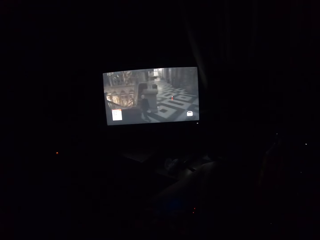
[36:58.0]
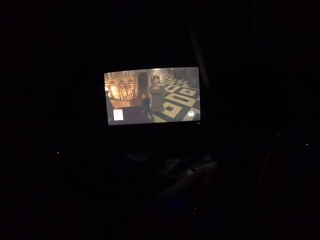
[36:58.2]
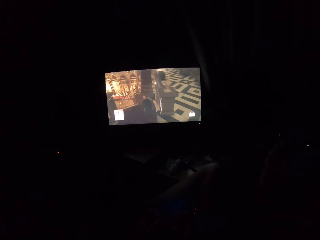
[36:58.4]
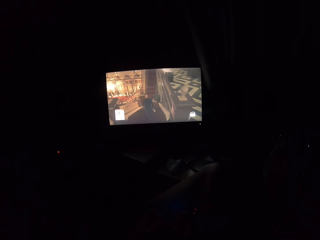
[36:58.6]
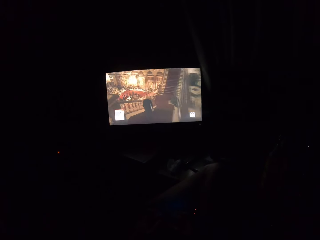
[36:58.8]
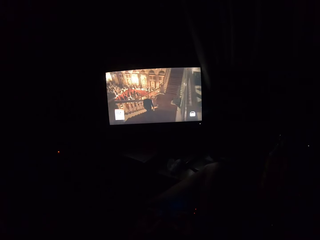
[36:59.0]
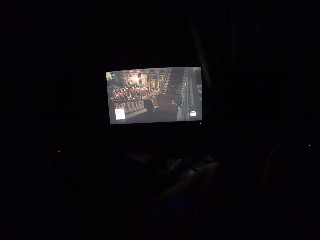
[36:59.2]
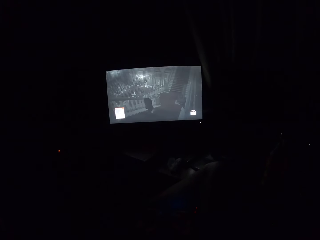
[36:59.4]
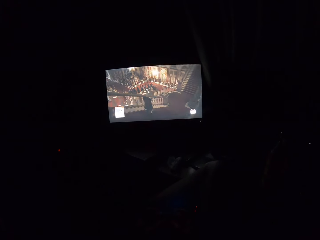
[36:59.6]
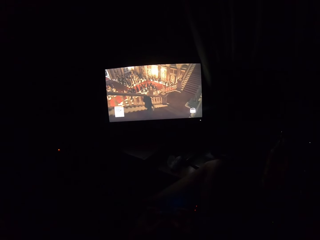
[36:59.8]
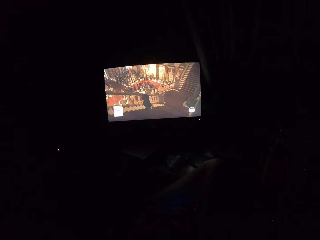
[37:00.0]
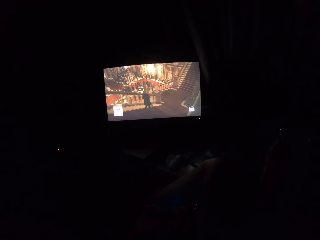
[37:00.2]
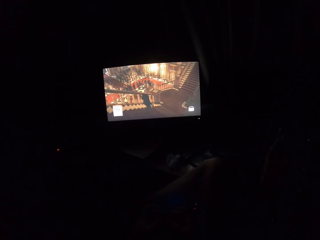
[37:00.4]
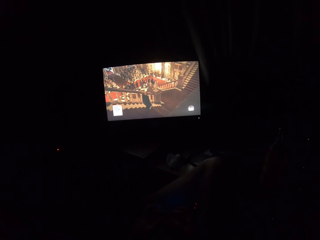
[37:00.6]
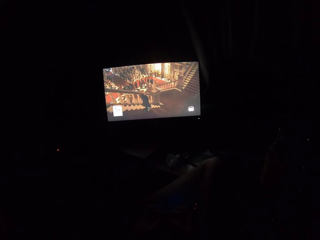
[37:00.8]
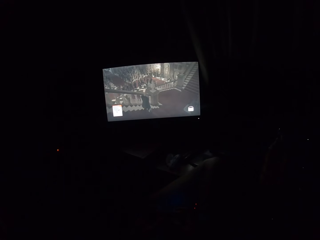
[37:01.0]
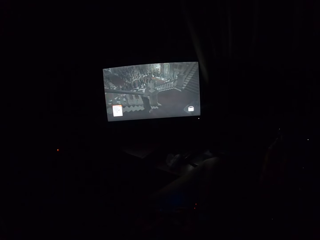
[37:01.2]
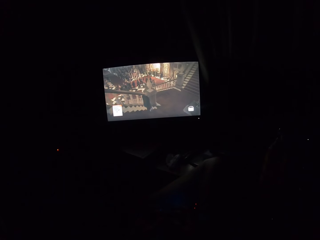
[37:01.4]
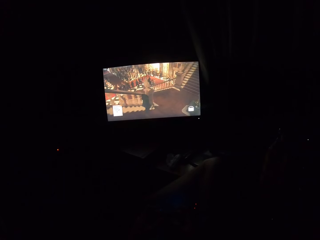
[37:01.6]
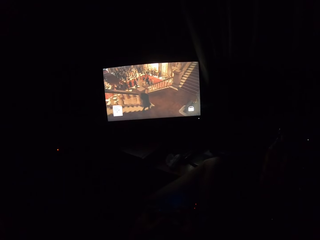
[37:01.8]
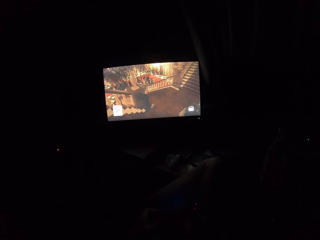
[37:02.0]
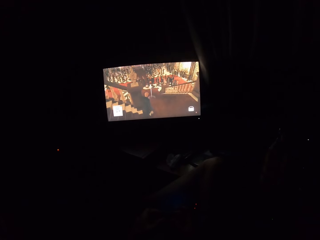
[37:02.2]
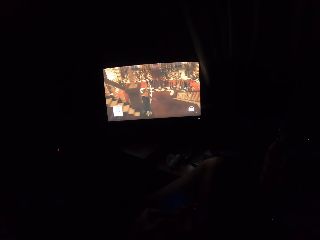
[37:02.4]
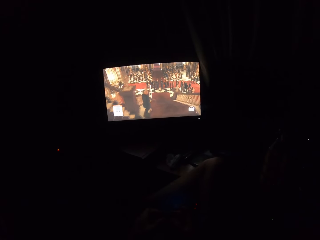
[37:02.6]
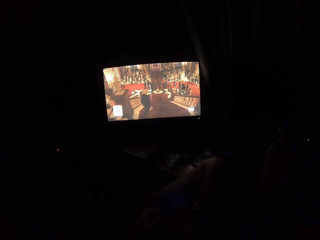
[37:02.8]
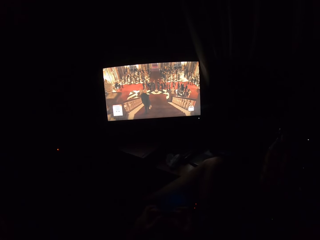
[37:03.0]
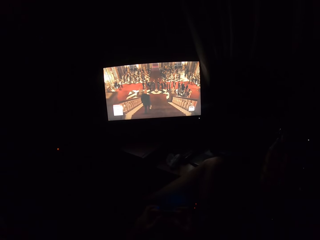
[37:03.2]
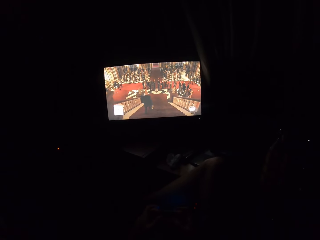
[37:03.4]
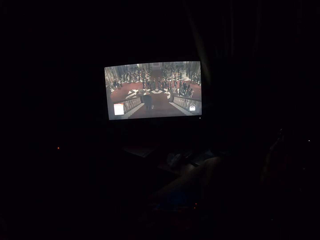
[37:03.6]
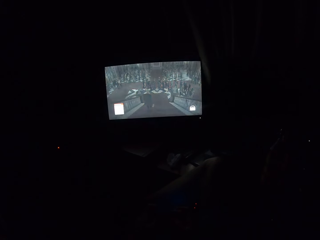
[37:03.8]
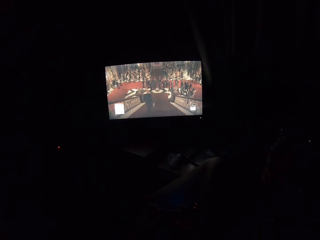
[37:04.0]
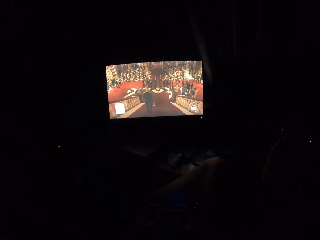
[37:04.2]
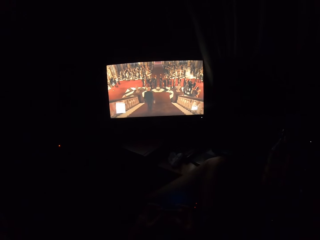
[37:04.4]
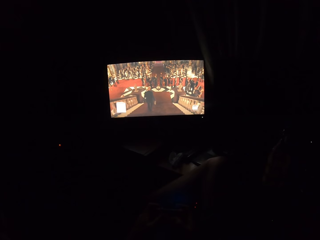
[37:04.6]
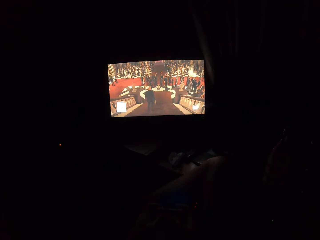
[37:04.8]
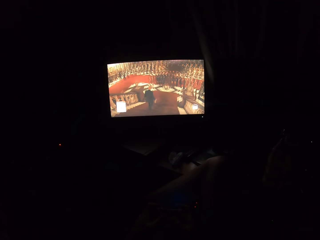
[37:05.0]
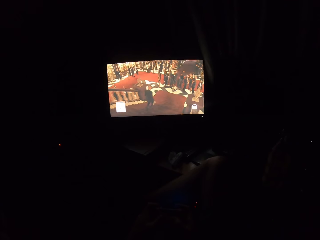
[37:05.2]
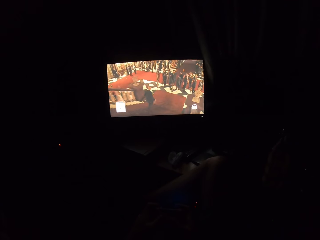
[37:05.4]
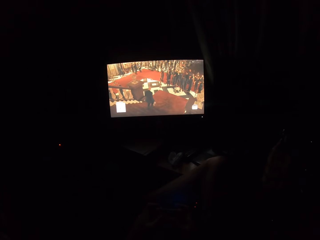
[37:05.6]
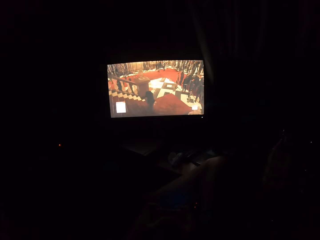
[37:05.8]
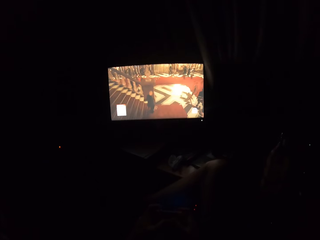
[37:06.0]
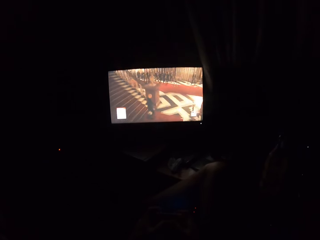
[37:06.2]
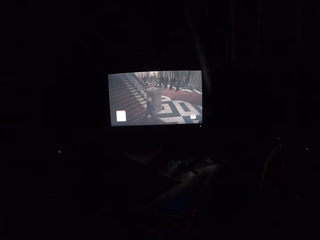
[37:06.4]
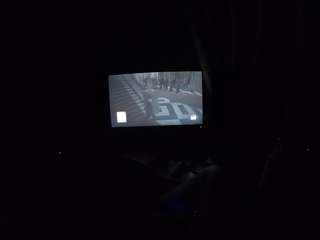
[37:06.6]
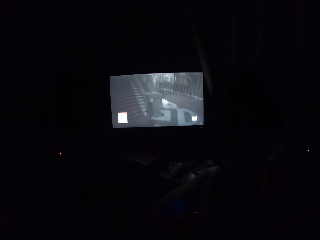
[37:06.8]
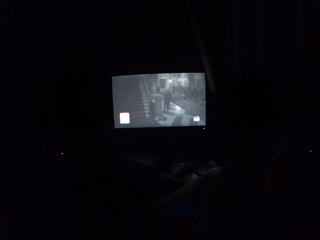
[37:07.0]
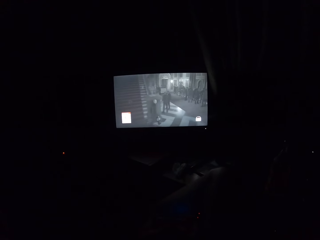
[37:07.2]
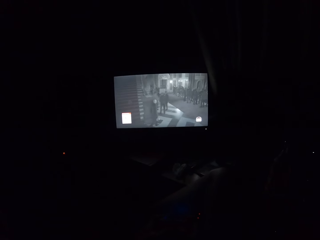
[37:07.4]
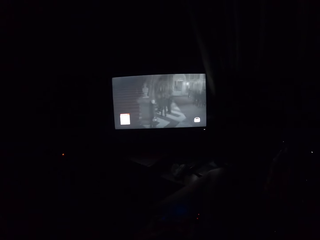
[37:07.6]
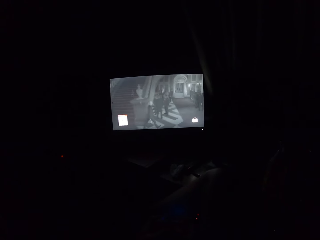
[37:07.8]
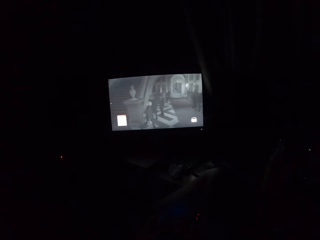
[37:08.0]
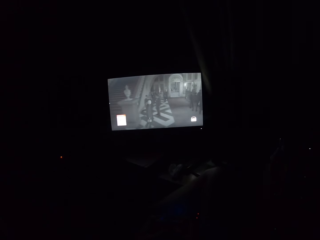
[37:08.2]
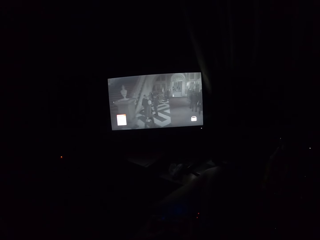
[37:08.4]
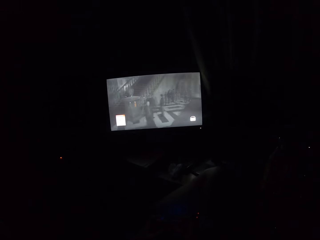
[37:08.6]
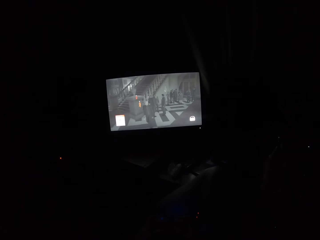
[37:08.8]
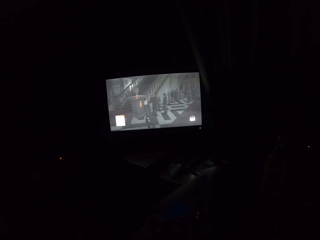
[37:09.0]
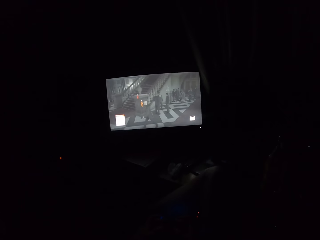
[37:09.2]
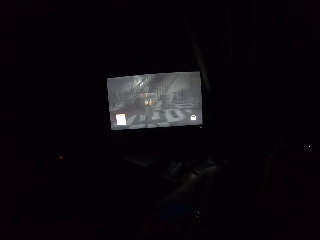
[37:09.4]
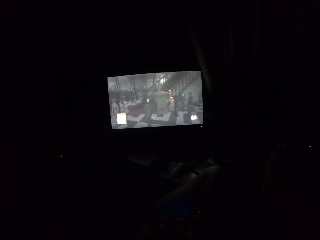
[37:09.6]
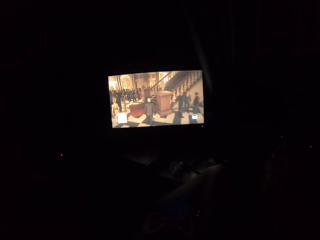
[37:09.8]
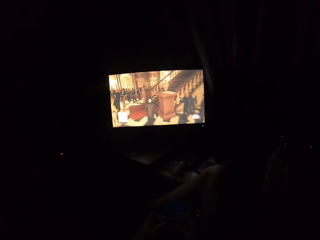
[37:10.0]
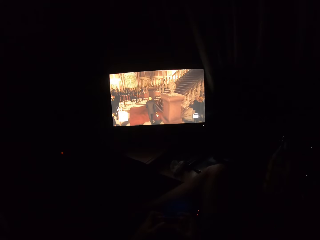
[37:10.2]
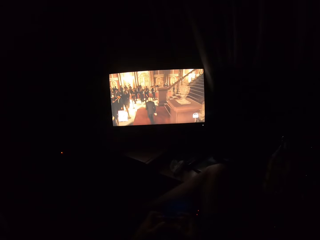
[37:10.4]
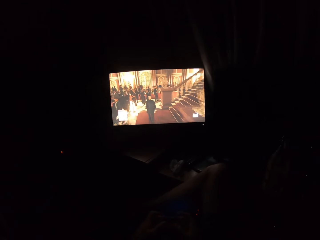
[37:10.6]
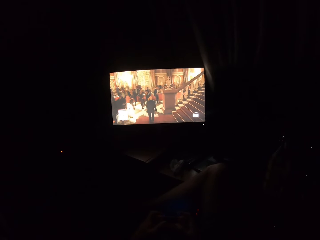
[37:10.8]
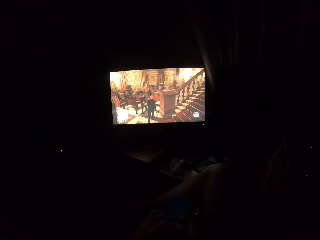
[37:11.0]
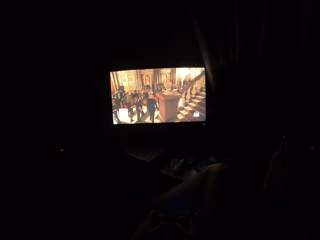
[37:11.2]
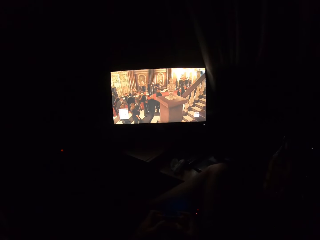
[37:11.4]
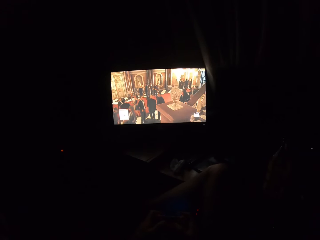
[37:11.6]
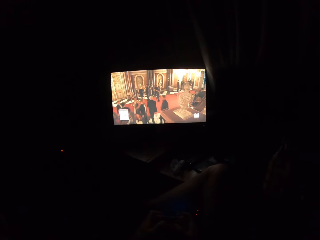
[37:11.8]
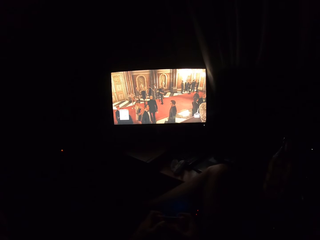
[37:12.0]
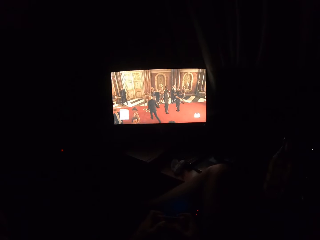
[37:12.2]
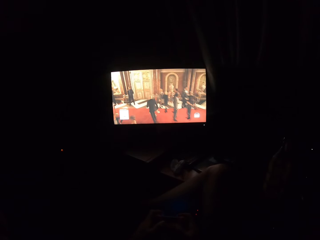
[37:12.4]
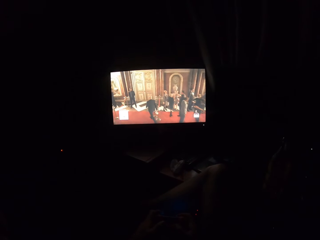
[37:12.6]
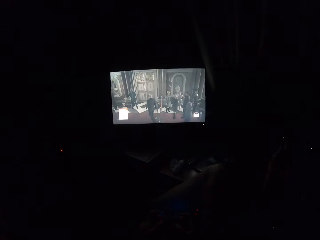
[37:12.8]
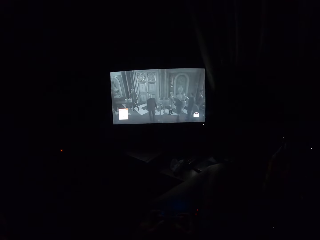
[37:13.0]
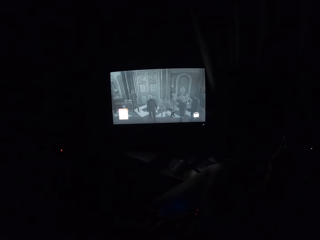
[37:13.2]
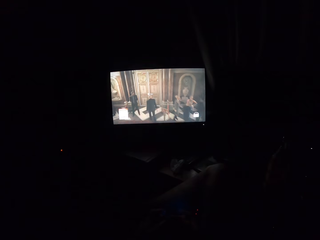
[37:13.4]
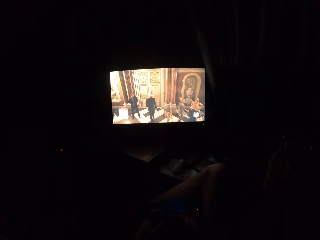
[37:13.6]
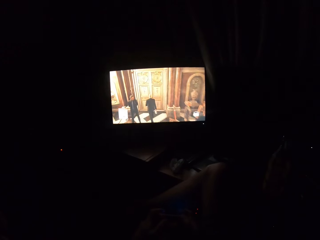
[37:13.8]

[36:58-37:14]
The camera wearer turns to the side. They play a video game on the television.

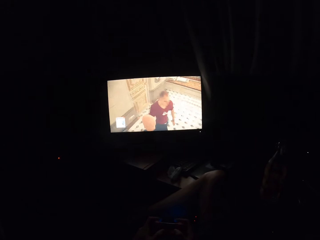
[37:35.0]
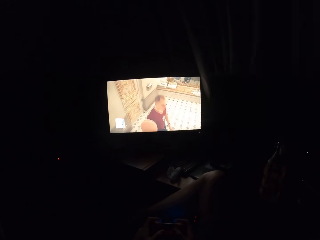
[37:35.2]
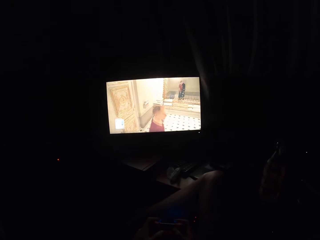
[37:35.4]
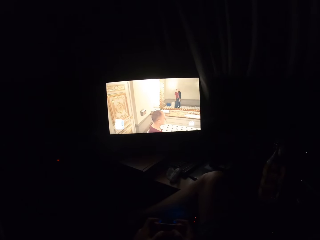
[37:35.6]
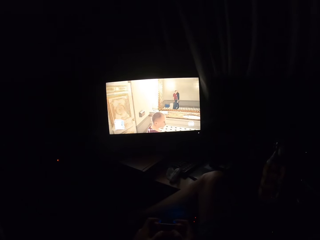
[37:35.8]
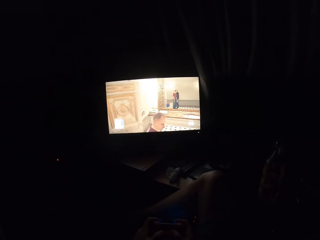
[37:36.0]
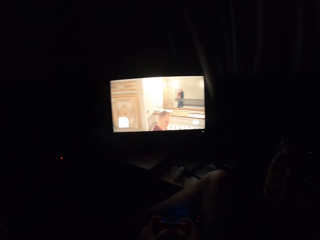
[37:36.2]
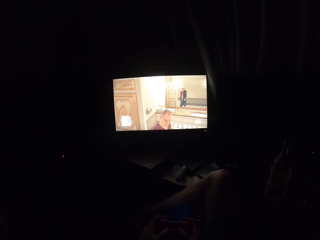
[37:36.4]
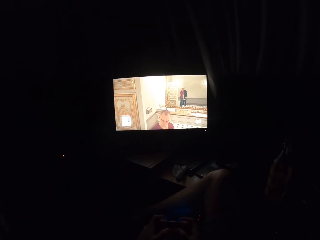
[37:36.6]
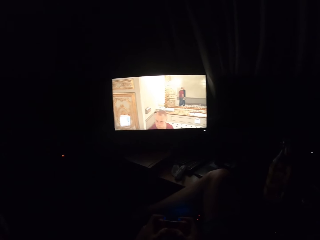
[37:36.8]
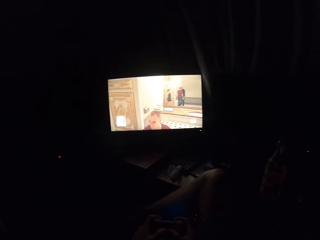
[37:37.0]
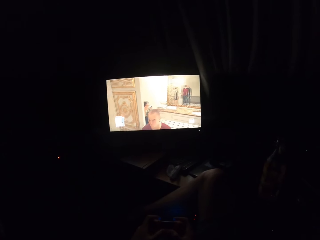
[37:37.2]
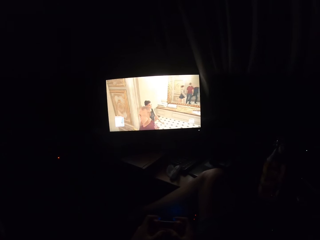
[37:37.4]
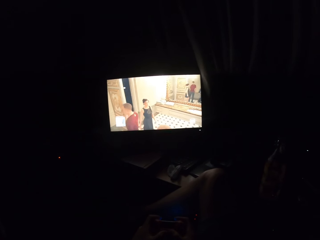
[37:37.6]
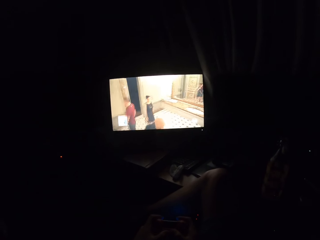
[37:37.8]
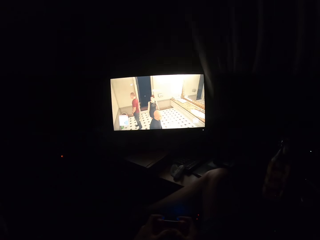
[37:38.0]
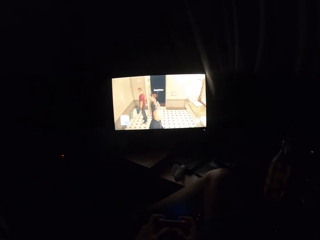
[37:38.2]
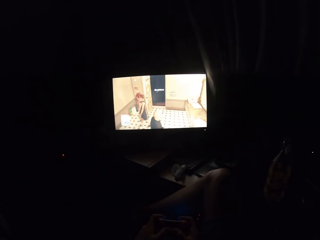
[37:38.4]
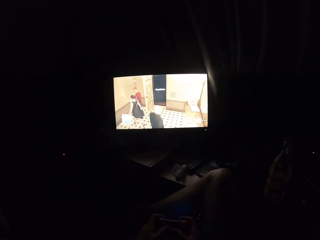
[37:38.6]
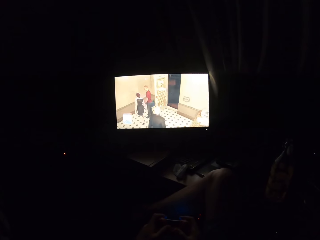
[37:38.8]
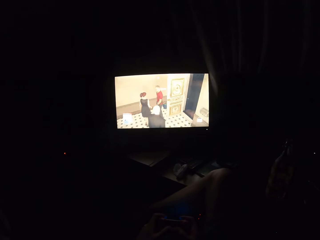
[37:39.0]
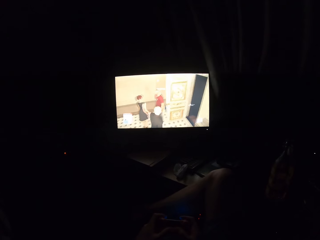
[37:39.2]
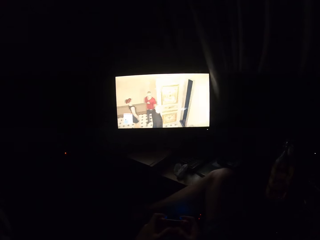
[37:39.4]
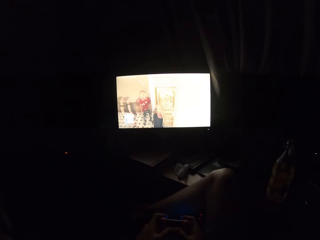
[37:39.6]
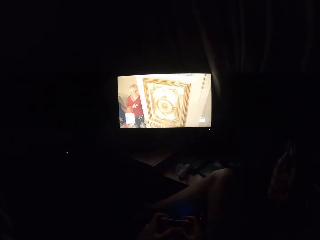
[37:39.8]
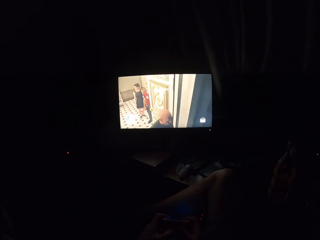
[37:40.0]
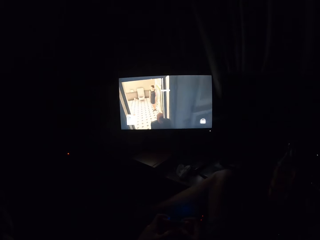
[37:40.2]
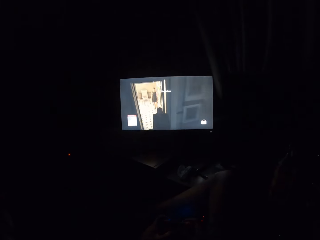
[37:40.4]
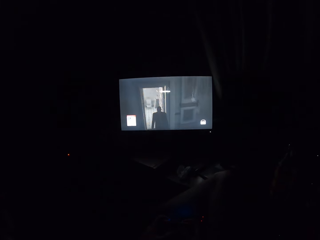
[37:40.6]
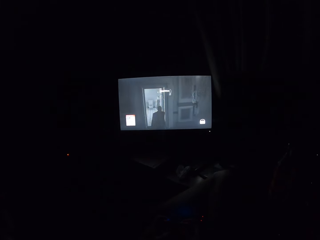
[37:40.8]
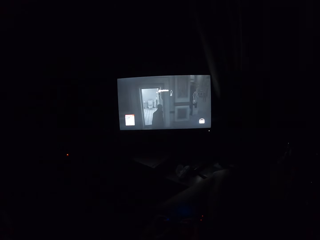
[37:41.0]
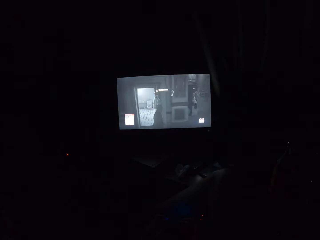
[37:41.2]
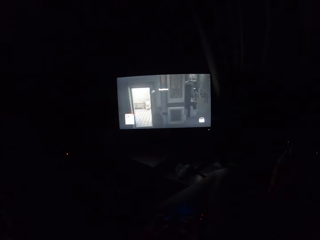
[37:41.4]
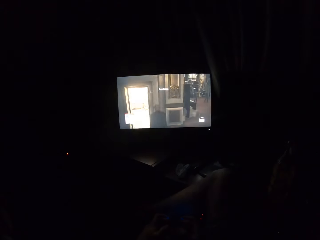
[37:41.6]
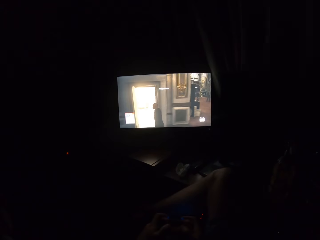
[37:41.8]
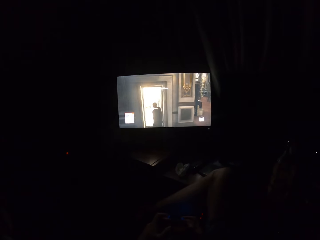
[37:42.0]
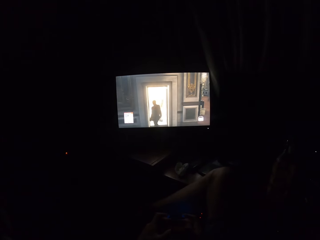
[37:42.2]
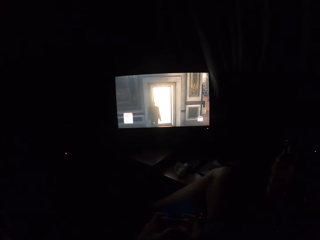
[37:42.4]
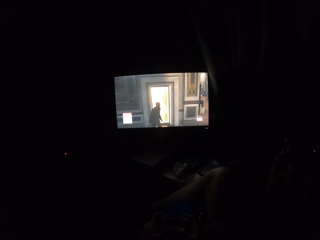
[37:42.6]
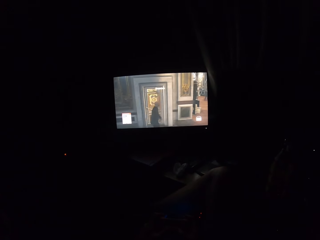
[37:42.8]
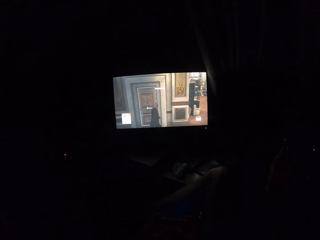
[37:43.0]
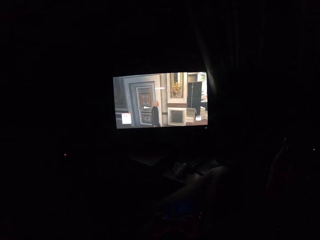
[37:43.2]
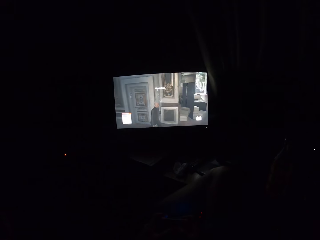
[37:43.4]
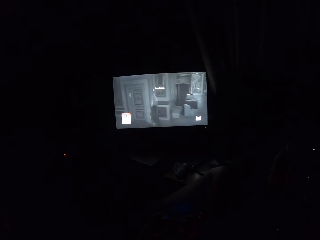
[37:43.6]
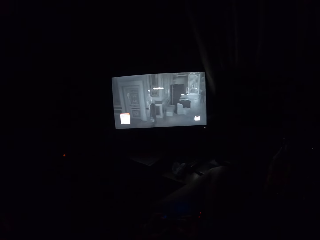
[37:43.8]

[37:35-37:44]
The camera wearer turns to the side. They play a video game on the television.
